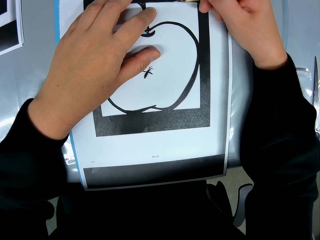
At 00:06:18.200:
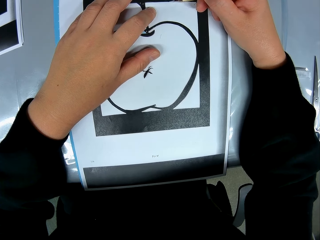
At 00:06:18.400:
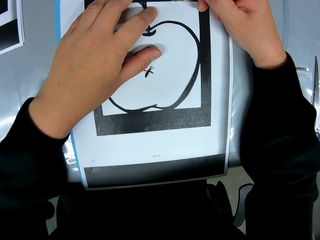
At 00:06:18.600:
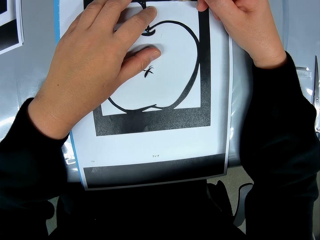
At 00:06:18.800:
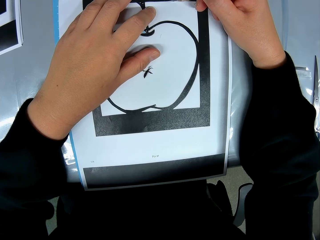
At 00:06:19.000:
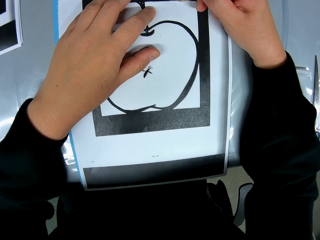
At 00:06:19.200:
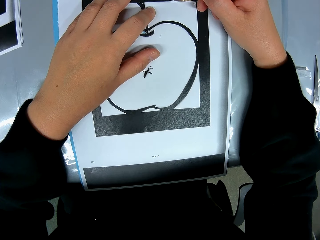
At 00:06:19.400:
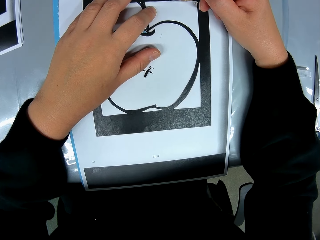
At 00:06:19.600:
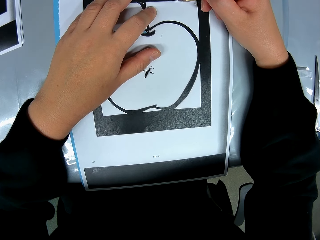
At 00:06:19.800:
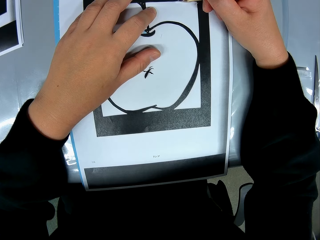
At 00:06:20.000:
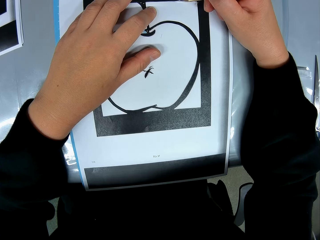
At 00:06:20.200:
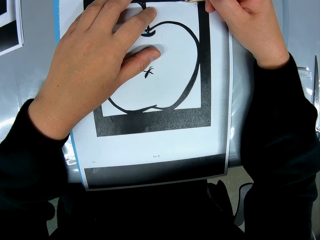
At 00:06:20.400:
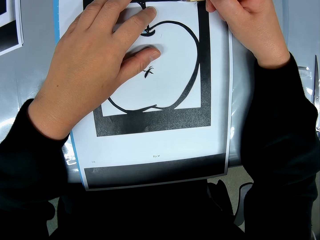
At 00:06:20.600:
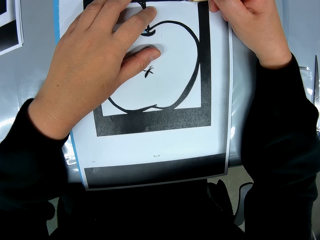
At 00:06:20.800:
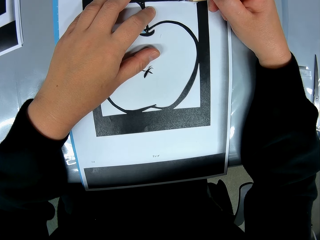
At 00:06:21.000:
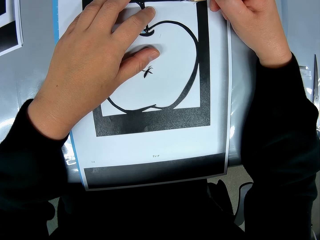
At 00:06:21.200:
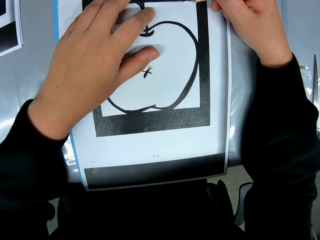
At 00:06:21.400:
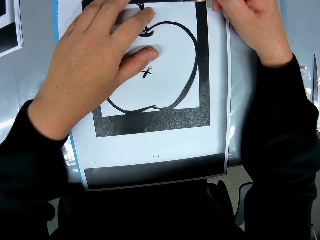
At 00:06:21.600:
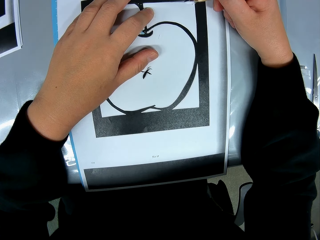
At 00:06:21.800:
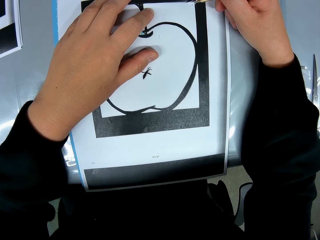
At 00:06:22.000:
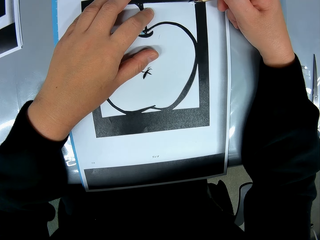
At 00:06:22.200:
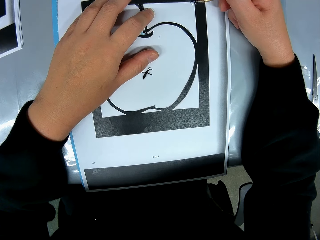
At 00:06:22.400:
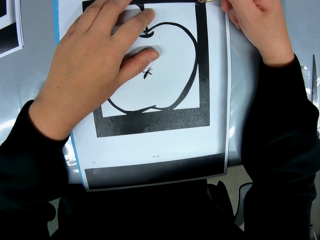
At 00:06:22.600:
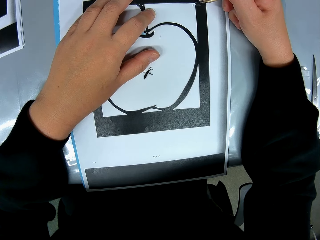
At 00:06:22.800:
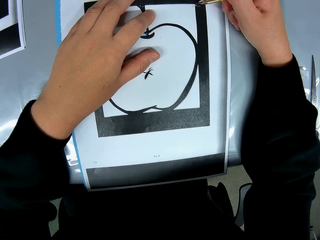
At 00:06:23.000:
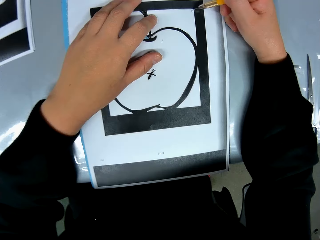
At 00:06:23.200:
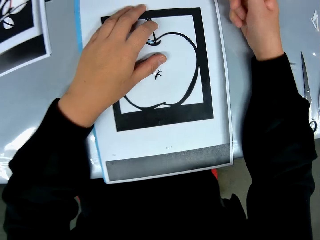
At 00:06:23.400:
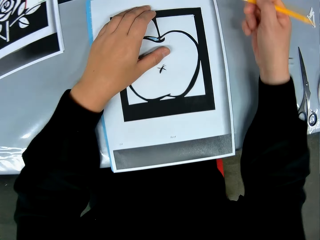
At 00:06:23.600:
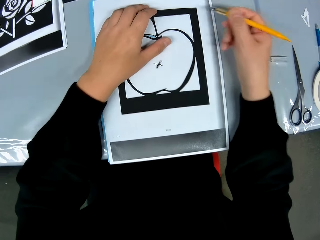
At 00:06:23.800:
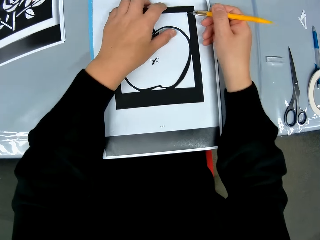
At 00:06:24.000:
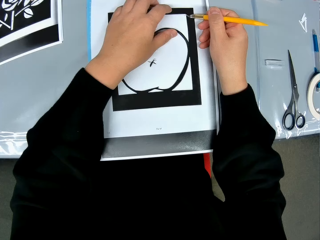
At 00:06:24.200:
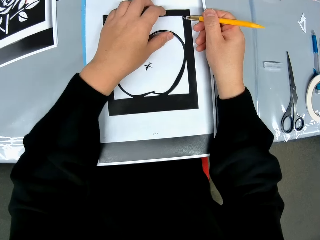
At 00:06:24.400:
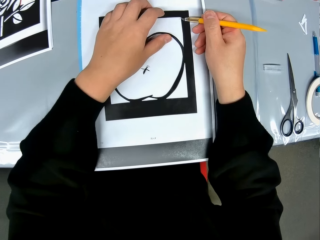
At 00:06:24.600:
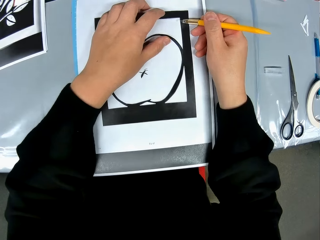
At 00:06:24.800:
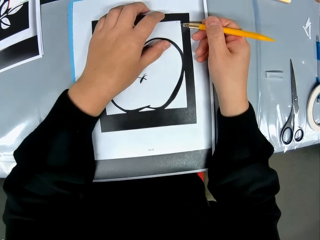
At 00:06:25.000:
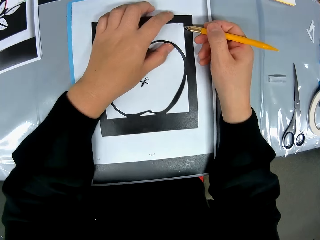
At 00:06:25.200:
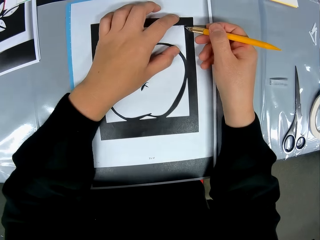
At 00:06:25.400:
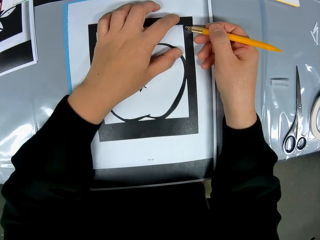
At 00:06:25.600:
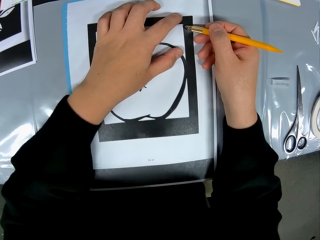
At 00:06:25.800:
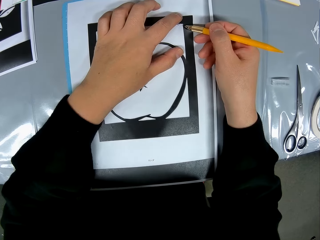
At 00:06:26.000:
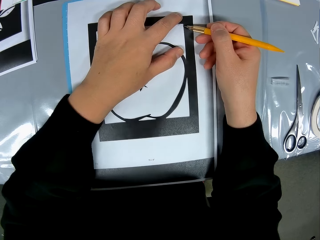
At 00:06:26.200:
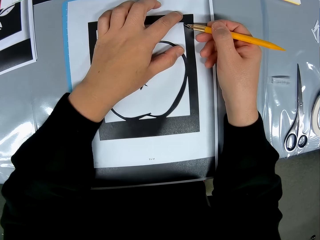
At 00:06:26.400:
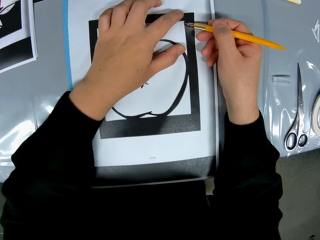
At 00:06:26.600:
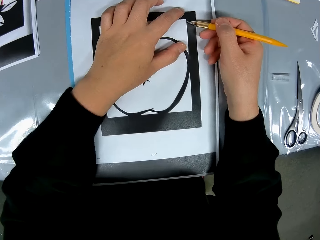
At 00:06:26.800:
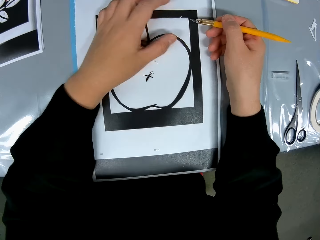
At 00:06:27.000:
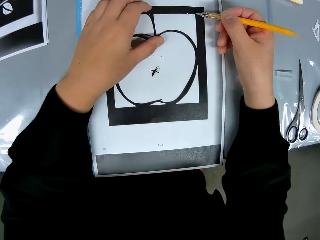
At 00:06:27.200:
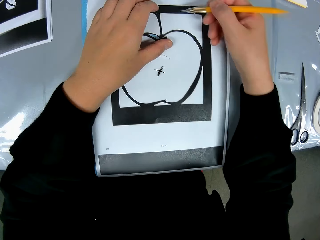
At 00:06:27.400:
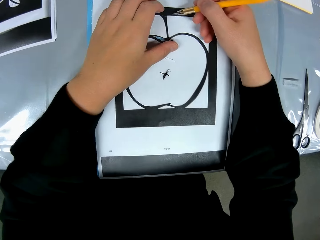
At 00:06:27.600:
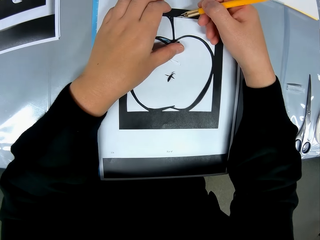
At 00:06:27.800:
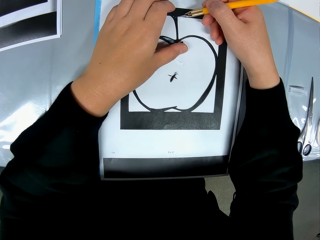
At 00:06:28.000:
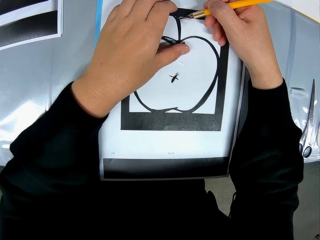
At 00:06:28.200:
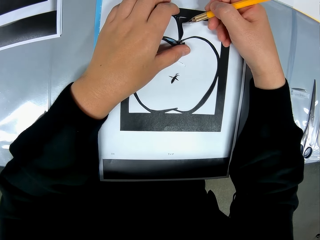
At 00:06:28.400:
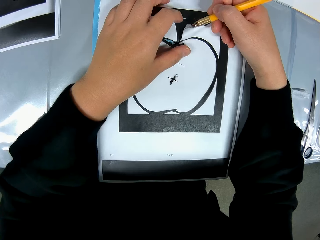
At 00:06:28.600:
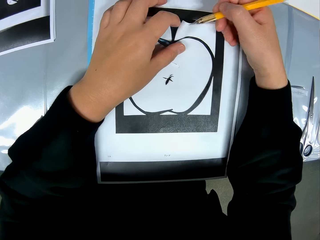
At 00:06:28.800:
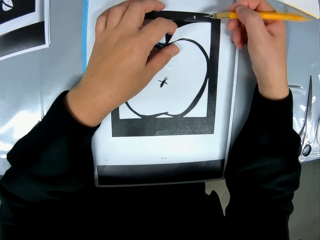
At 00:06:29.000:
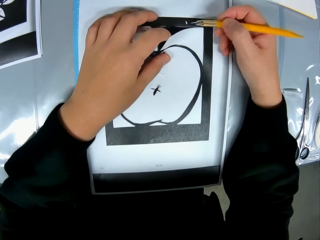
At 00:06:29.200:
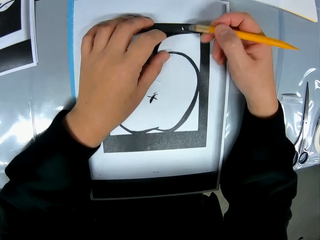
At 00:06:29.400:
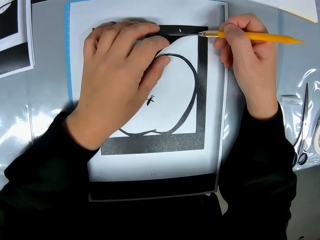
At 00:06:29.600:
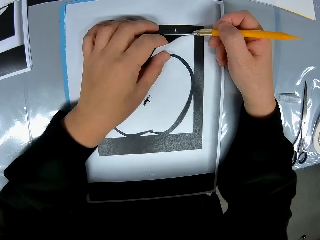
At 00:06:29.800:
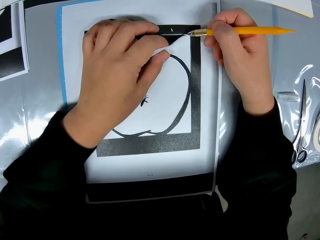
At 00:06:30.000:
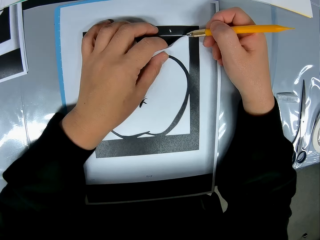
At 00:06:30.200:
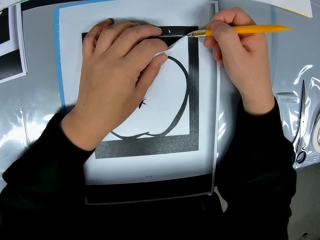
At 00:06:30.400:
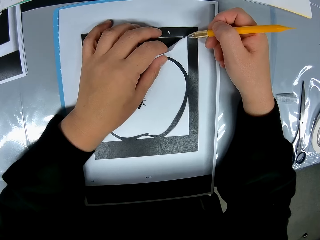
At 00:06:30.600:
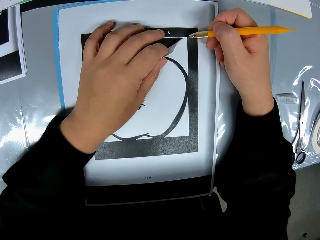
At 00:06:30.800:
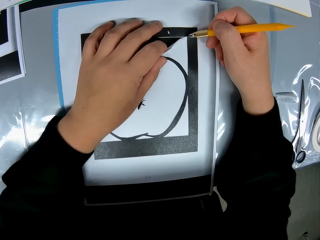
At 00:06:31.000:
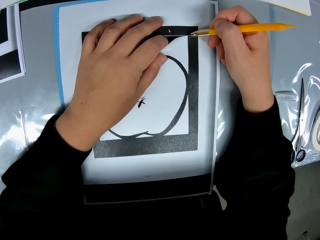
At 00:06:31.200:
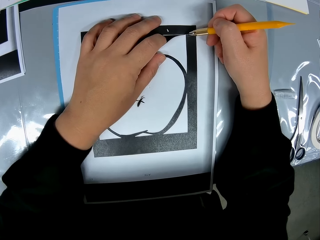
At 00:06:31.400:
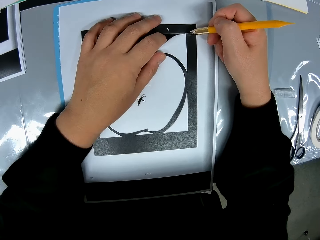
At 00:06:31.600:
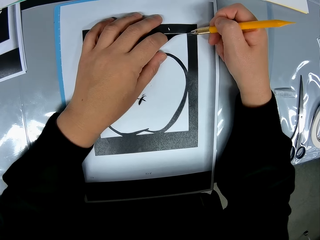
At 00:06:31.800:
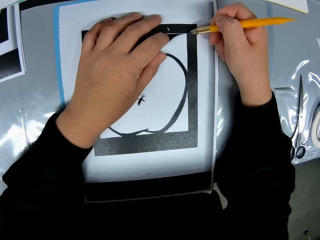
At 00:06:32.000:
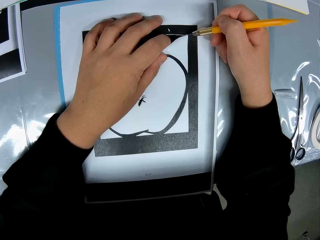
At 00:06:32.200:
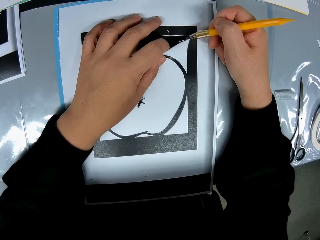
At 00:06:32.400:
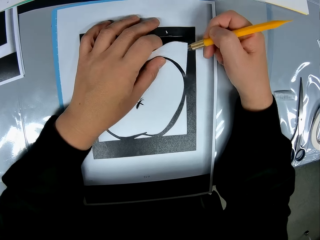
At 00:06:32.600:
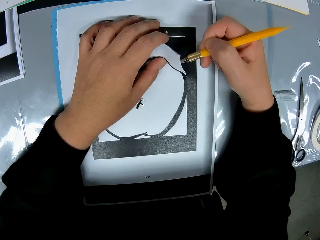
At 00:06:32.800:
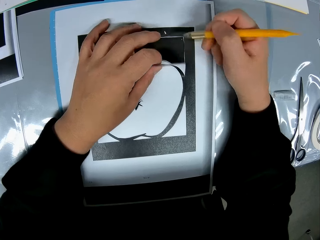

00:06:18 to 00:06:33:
The camera wearer lifts his right hand. He moves his hands. He moves a camera. He moves his hands. He lifts a crafting paper using a paper cutter. He holds the crafting paper with his left hand. He cuts the crafting paper. He pulls the crafting paper.

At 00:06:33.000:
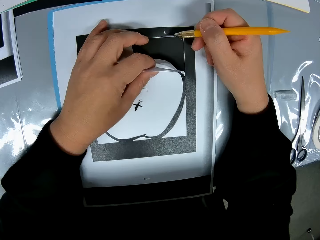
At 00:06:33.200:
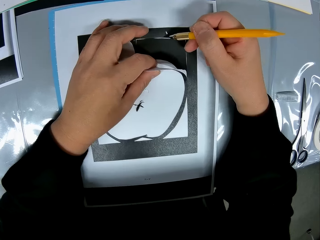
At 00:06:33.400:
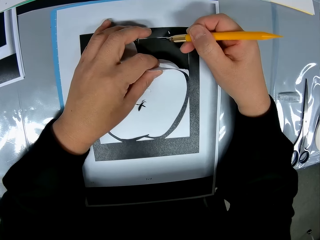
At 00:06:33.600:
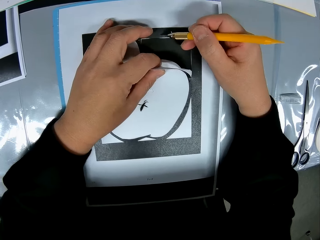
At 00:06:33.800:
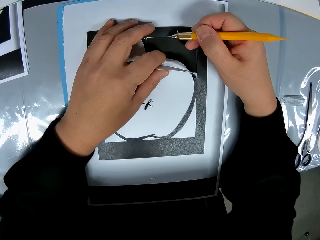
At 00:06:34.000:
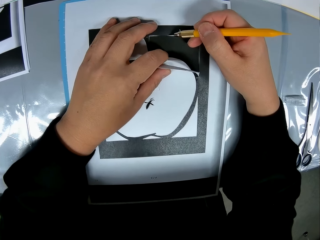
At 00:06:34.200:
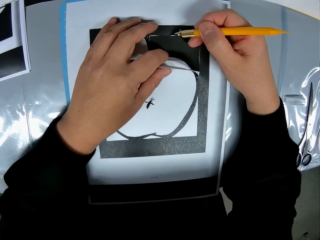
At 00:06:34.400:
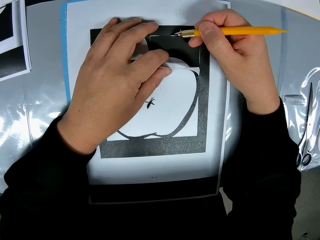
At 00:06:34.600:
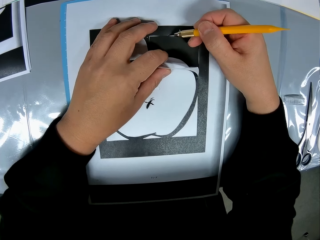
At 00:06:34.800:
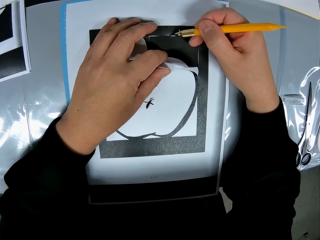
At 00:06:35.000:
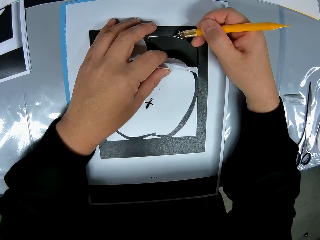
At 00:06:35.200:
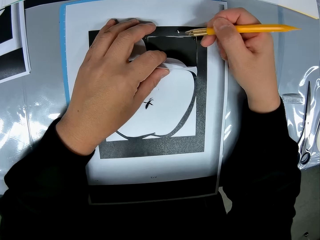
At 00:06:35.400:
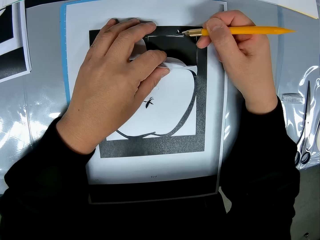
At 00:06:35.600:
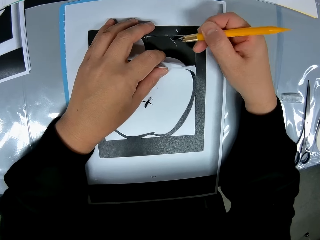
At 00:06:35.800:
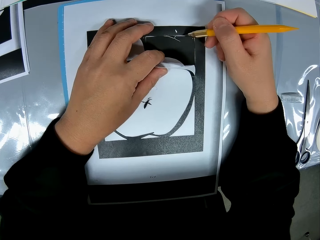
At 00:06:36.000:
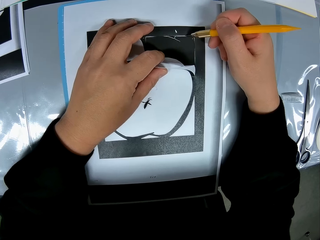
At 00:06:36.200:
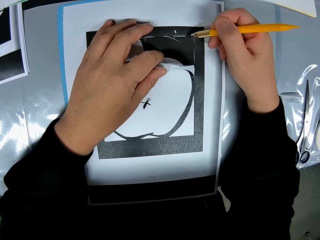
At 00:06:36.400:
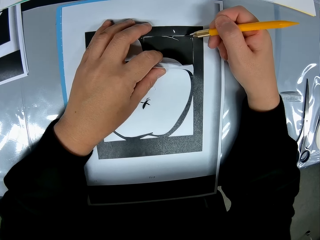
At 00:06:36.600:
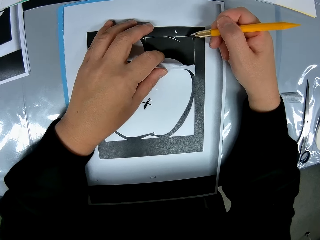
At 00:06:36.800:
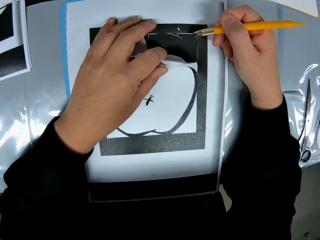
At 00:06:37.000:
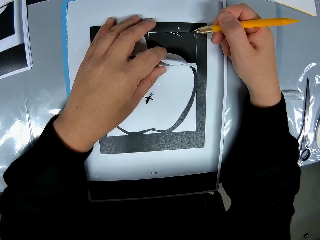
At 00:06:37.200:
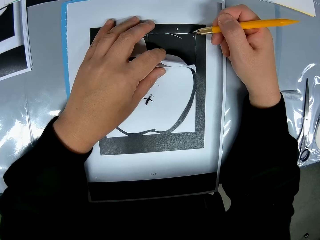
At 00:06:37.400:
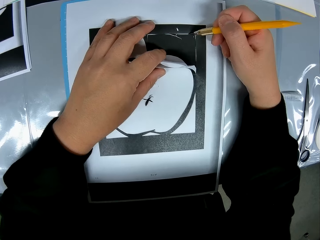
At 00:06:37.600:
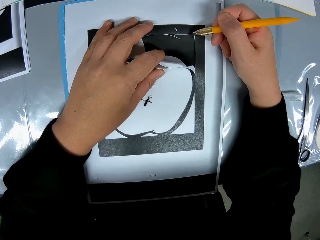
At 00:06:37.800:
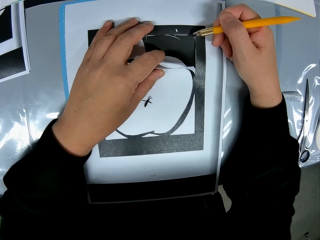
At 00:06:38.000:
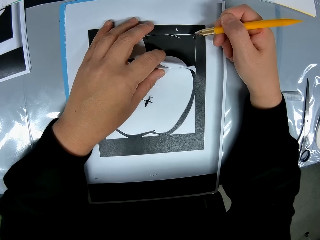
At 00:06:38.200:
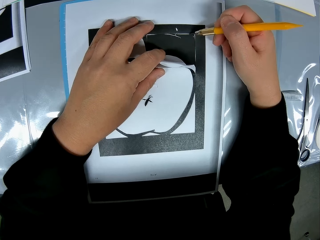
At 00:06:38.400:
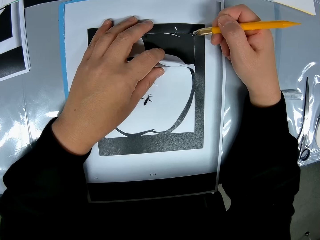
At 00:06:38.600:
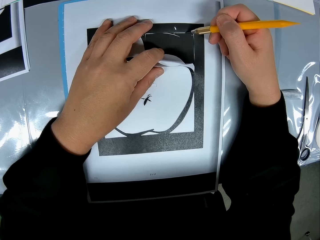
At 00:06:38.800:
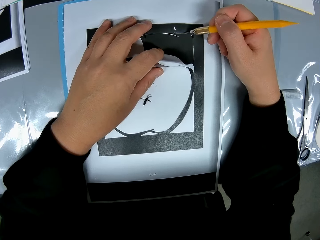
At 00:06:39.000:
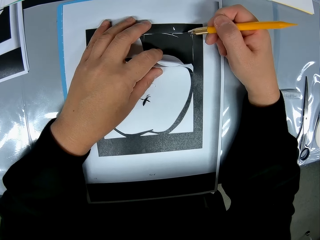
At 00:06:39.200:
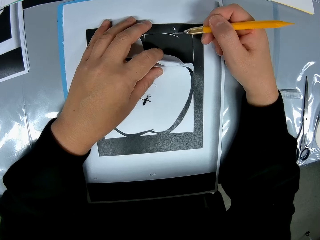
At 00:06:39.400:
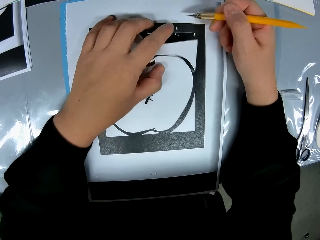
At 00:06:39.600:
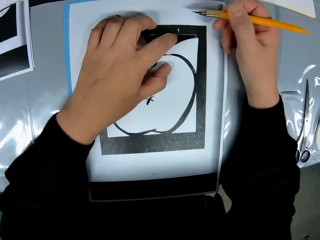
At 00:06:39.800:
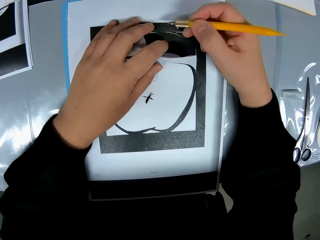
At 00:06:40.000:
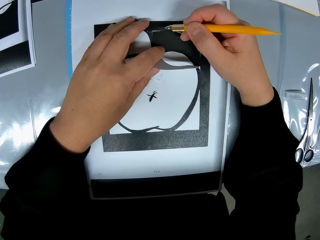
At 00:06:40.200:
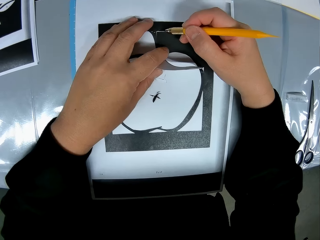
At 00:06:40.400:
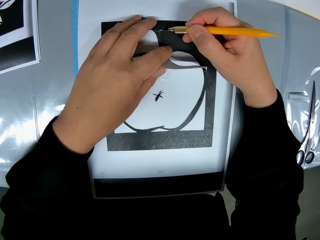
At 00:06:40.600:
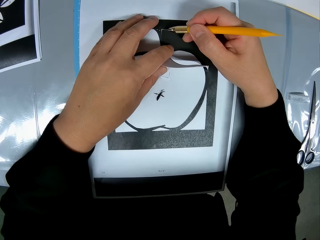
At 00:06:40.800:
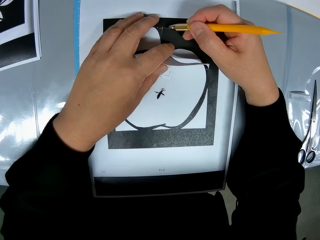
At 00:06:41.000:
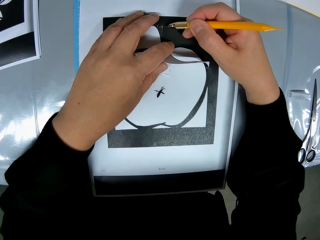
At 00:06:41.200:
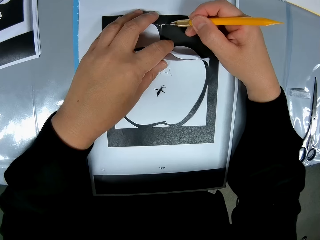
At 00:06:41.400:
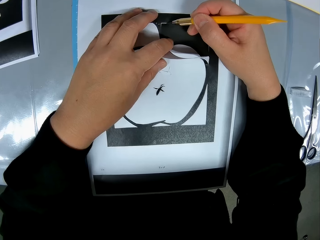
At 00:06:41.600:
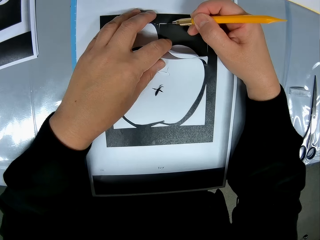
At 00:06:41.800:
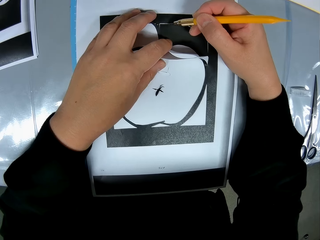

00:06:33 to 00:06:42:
The camera wearer holds a crafting paper with his left hand. He opens up the part of the craft from the craft sheet with his left hand. He trims the crafting paper. He traces out the craft from the craft sheet with the cutting stencil in his right hand. He stretches his finger.
